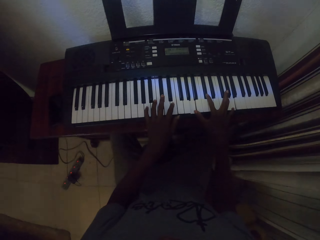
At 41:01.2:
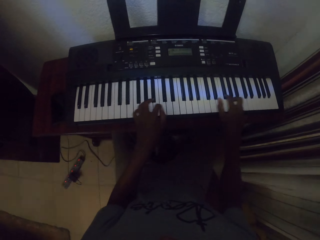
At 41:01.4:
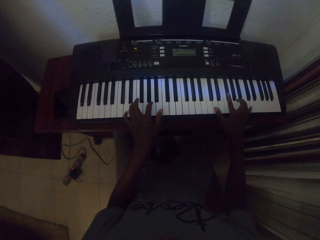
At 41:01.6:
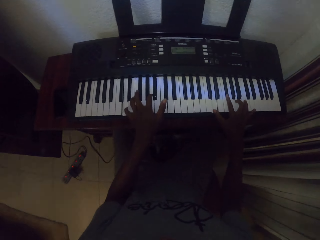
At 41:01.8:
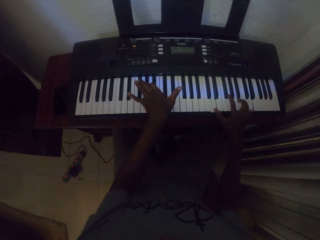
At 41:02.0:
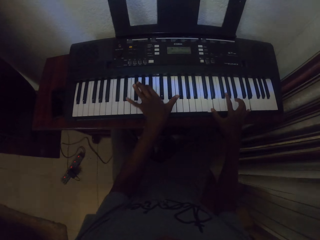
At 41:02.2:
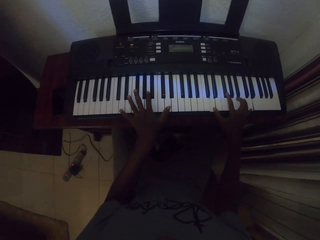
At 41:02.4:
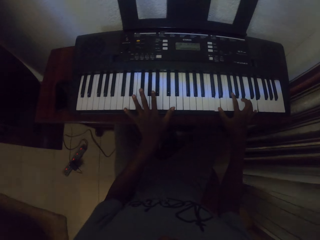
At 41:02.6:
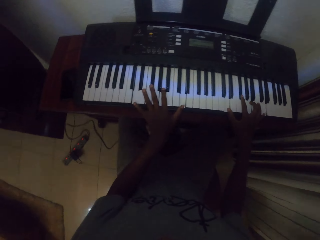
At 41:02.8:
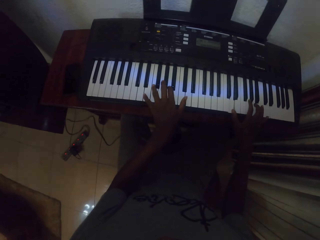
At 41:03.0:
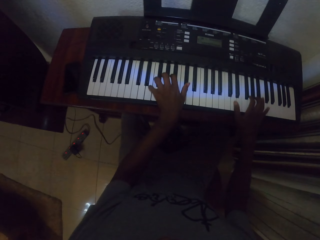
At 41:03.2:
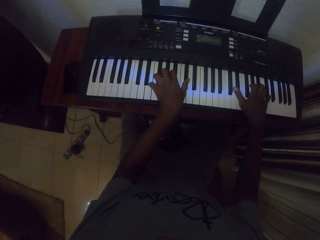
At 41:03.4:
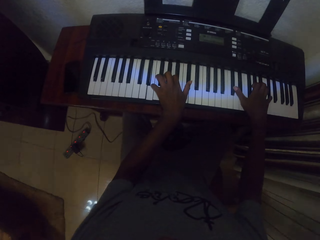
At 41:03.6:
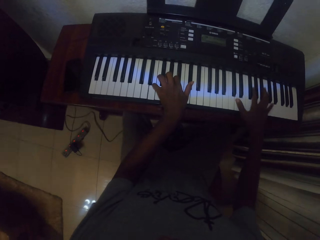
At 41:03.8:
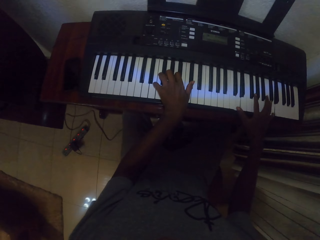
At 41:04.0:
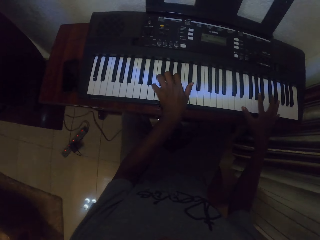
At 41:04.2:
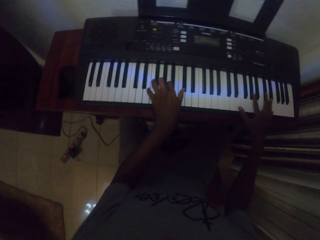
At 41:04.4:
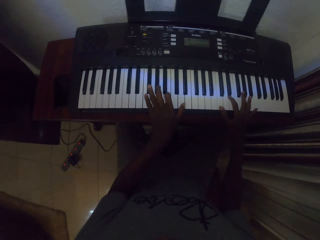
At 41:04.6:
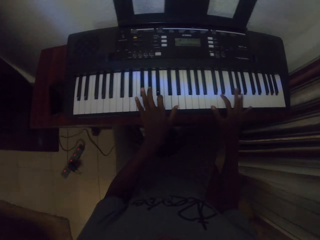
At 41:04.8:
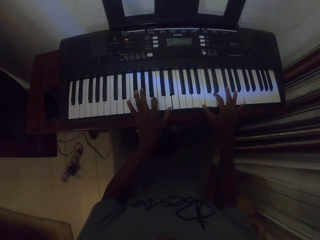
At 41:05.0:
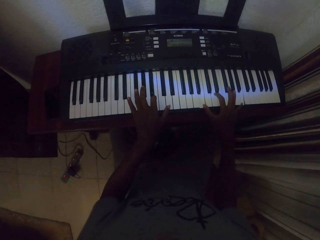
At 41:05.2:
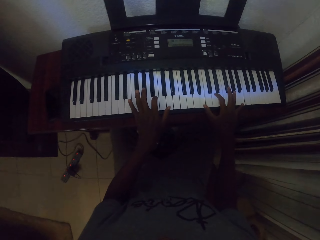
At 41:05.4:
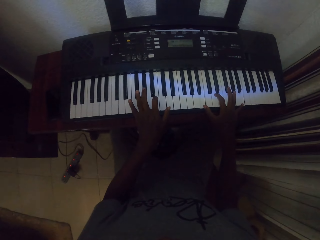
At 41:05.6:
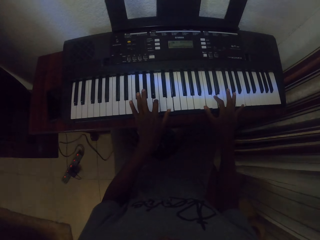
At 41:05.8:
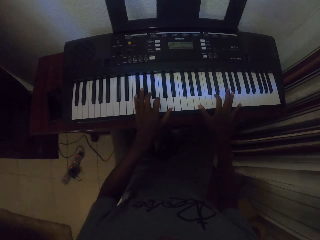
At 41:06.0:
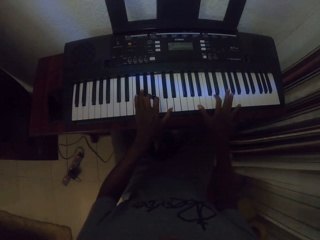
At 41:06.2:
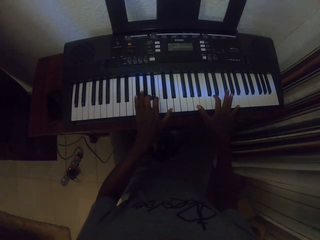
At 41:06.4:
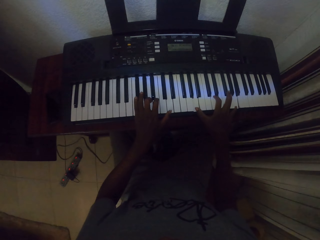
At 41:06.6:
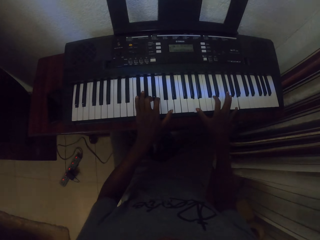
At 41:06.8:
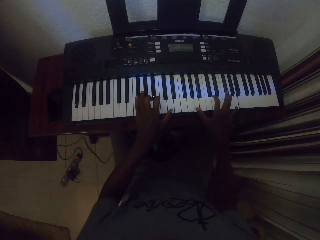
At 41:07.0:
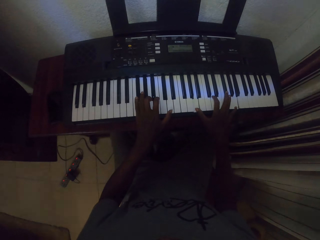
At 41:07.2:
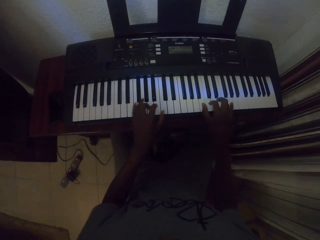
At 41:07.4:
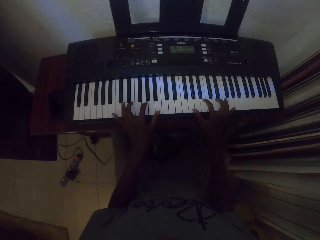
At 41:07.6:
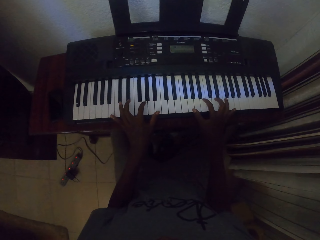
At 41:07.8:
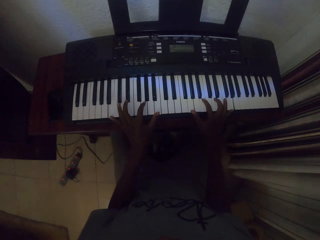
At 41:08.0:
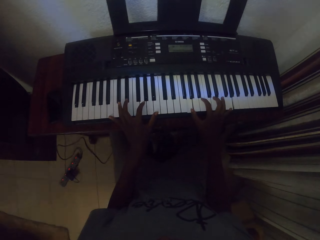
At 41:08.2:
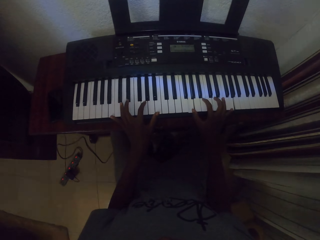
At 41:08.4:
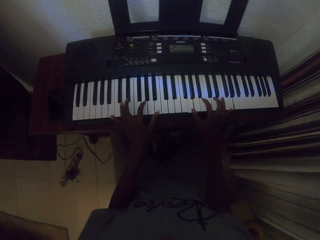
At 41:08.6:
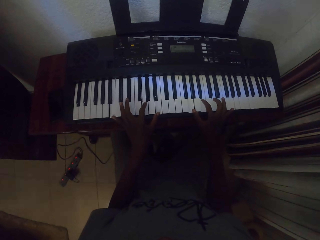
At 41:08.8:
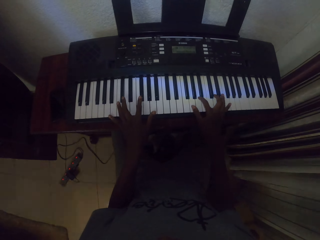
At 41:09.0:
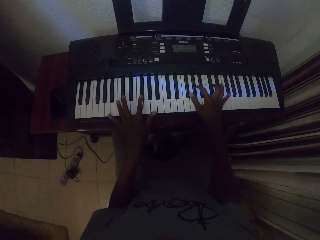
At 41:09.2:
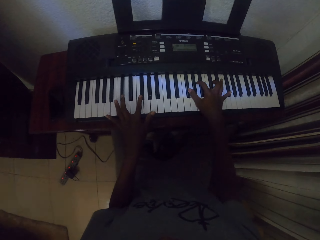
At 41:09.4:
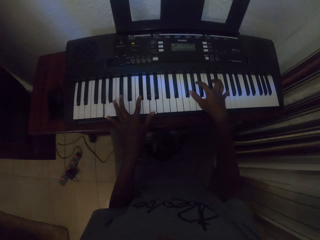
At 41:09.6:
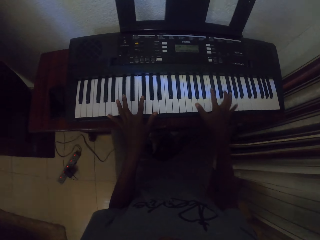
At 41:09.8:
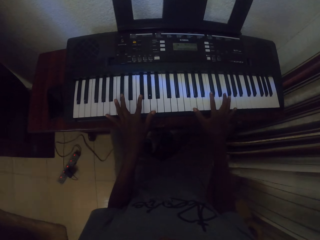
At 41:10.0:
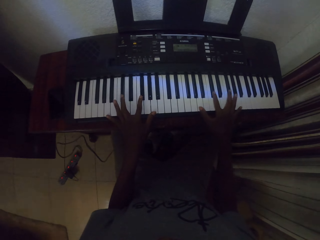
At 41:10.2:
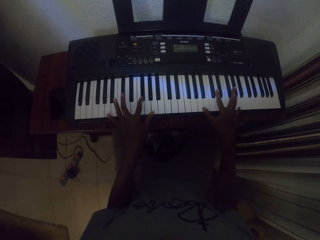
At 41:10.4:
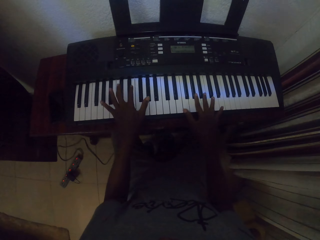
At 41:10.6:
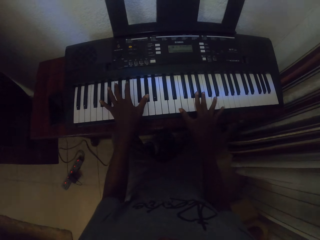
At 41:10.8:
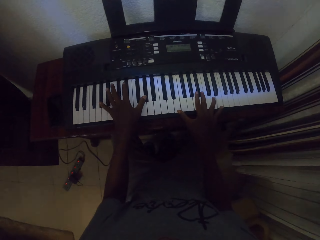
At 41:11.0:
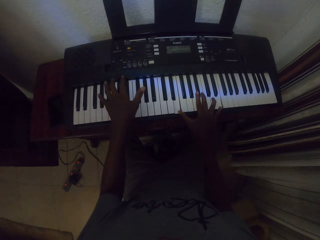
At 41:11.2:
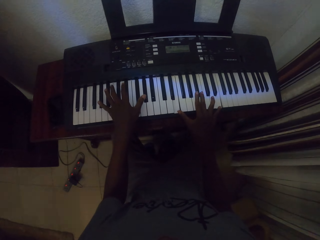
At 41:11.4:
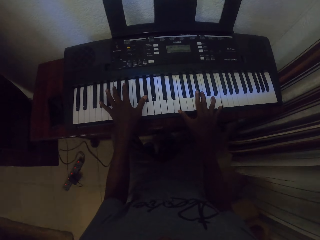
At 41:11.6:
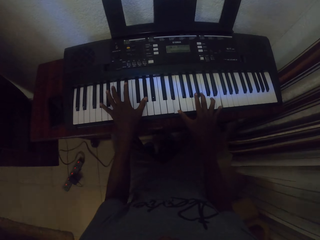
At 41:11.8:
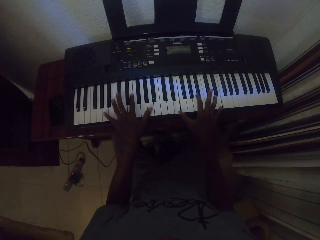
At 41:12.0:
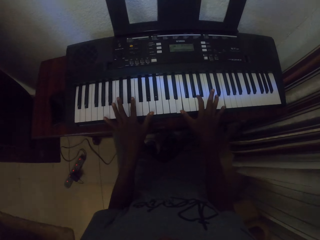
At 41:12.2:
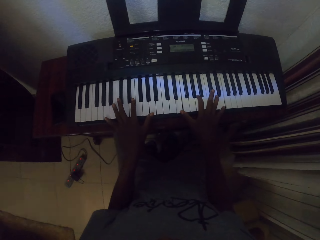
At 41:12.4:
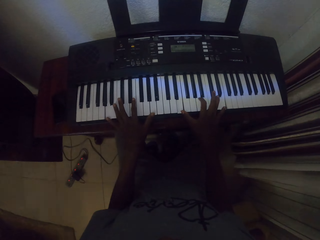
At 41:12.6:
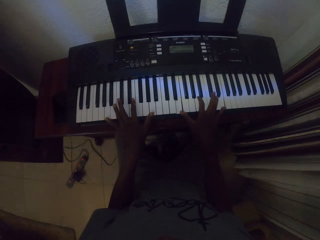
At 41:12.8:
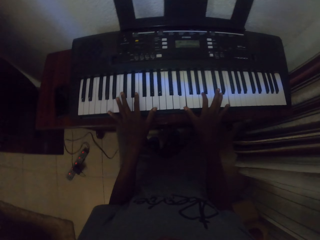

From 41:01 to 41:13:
The camera wearer plays a piano. They play the piano repeatedly.

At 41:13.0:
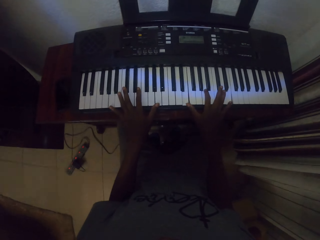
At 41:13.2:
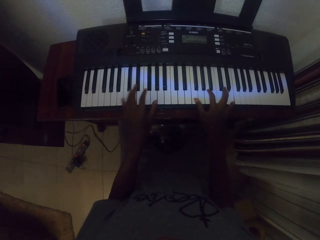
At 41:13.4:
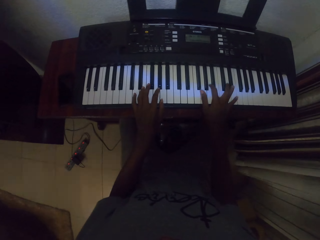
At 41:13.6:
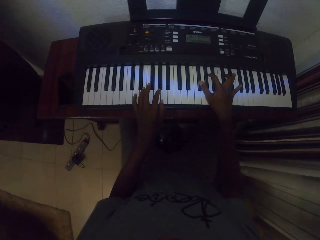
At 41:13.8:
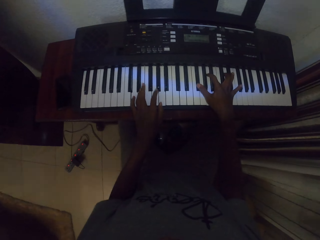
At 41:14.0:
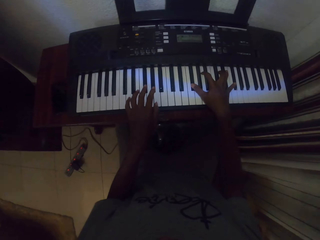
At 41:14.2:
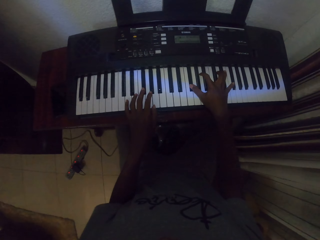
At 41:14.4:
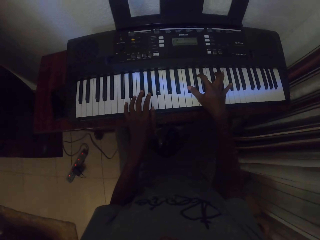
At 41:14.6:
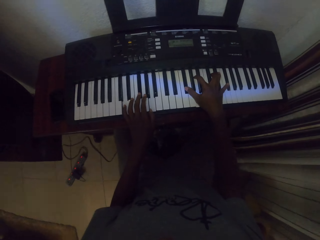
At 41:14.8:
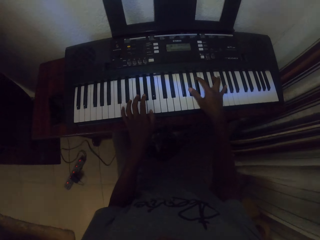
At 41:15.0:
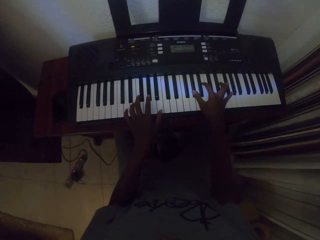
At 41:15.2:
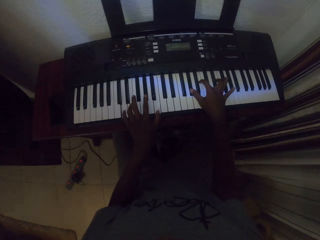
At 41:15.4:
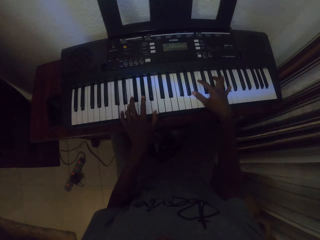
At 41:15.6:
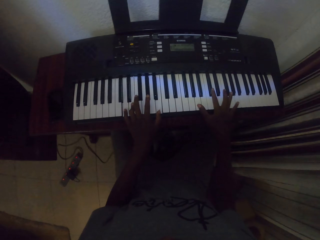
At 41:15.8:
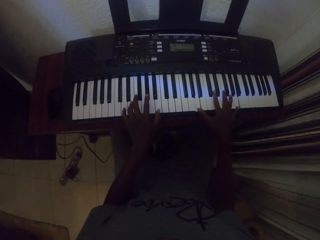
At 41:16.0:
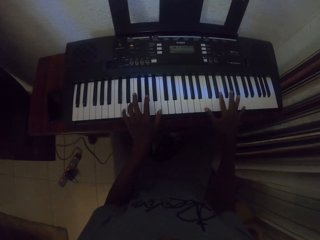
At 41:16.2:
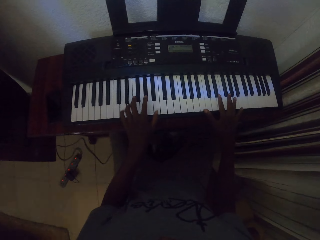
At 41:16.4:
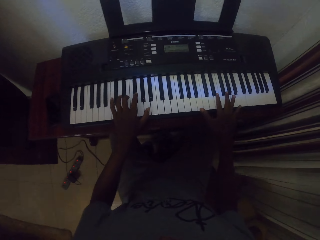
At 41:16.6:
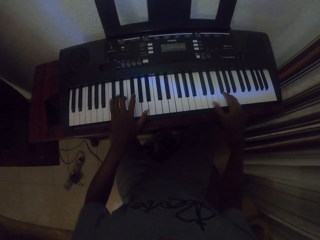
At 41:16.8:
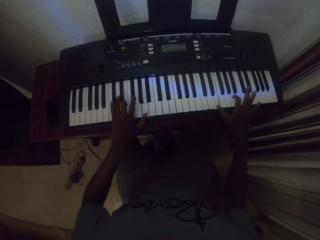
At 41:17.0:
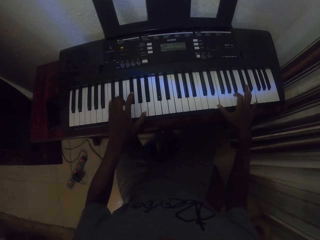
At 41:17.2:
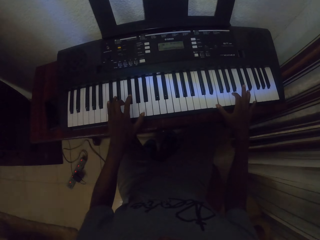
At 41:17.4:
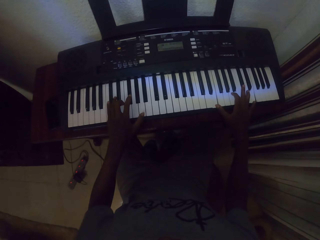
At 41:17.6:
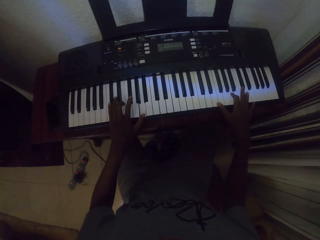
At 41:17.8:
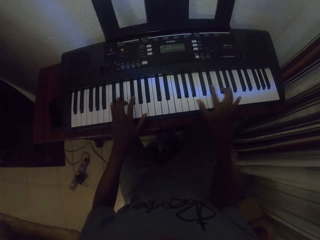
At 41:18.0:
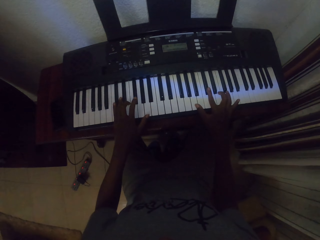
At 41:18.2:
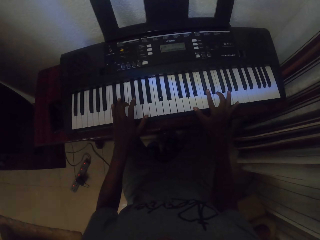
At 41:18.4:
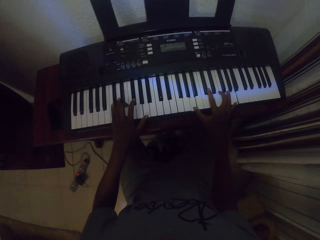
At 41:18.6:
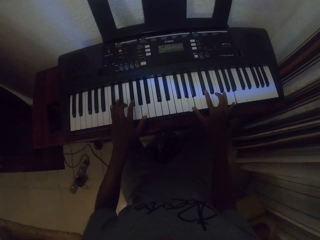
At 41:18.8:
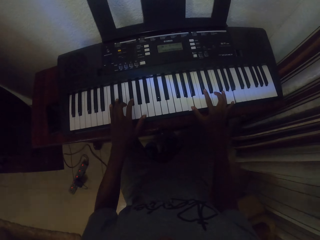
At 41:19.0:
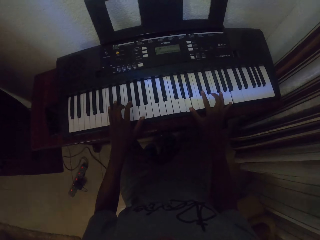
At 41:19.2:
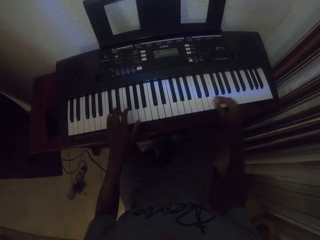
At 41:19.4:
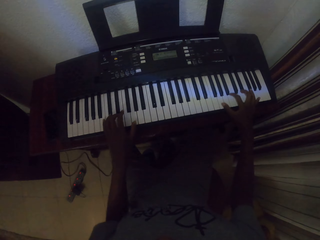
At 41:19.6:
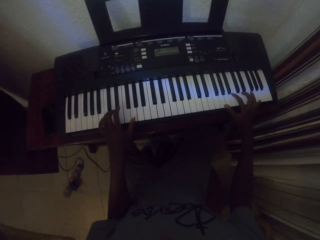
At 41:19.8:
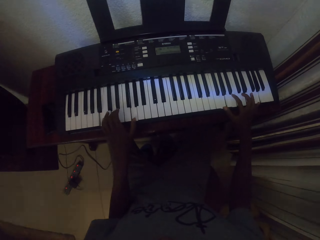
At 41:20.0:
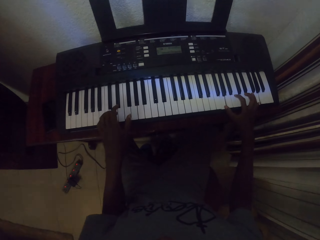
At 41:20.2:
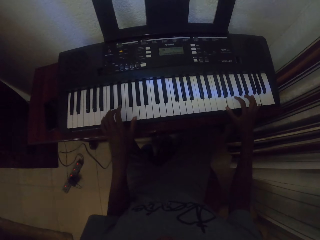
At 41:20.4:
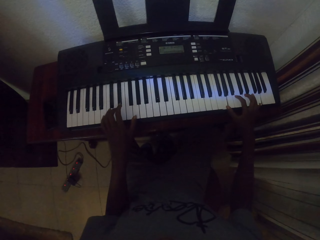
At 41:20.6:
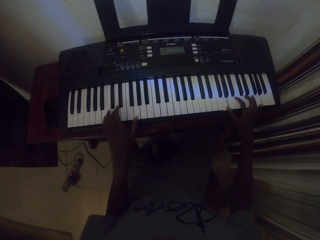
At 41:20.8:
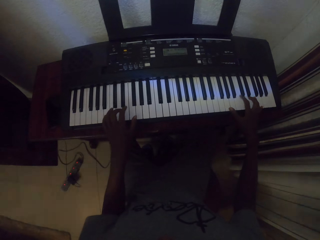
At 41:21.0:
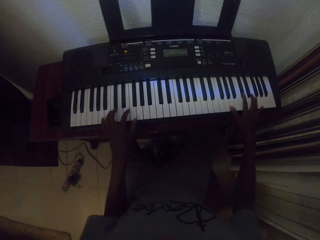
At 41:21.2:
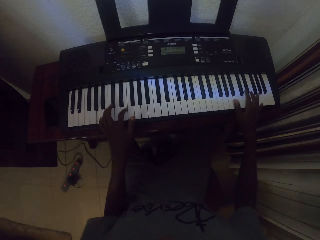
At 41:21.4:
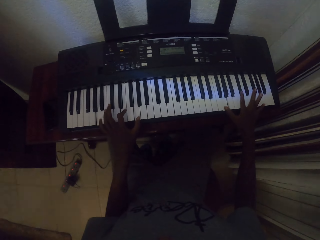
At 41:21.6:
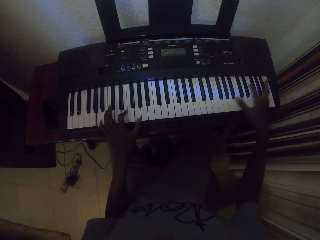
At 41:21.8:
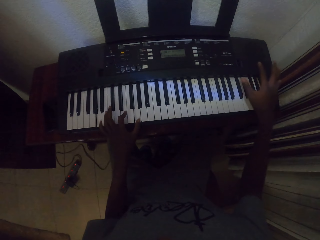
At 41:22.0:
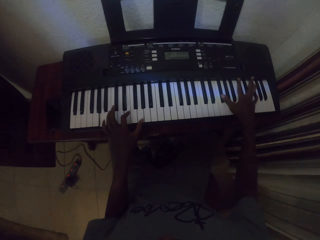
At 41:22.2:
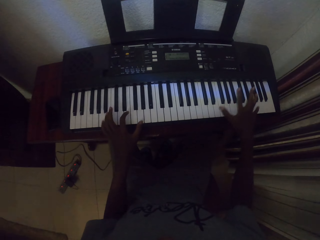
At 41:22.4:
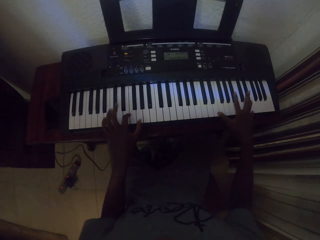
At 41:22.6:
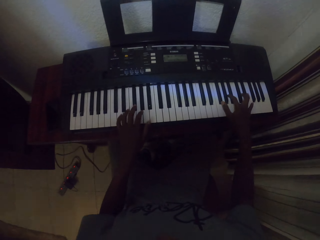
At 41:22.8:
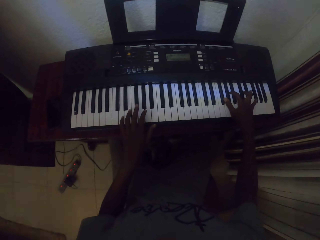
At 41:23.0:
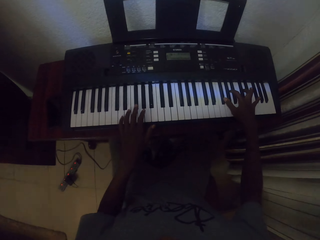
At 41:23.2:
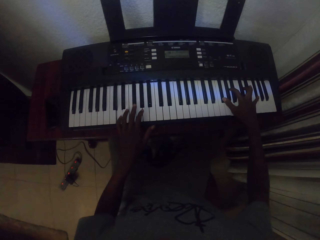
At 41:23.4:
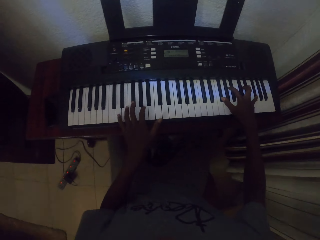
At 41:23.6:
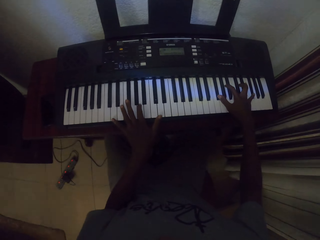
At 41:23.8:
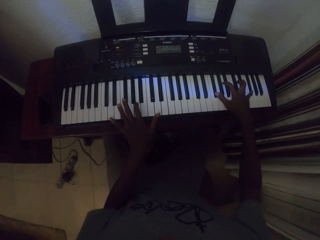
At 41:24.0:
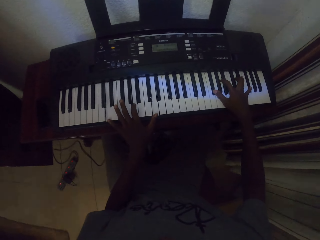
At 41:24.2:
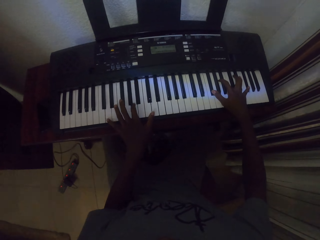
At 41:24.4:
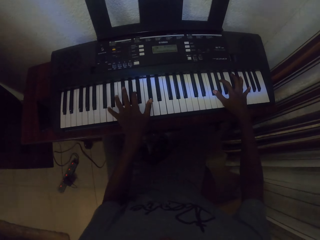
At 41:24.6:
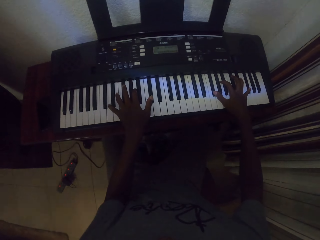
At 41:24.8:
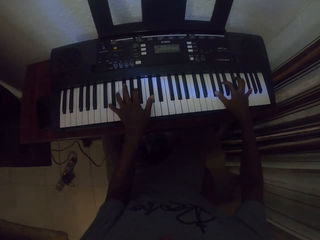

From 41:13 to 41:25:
The camera wearer plays a piano. They play the piano repeatedly.
